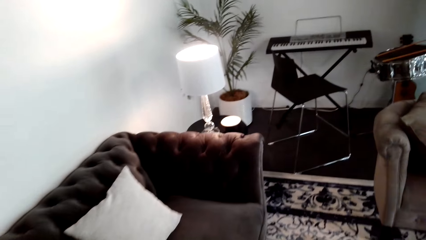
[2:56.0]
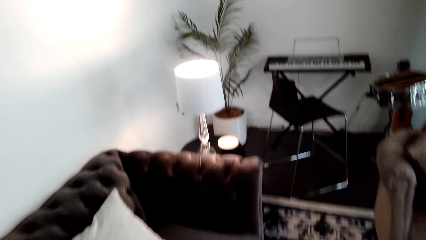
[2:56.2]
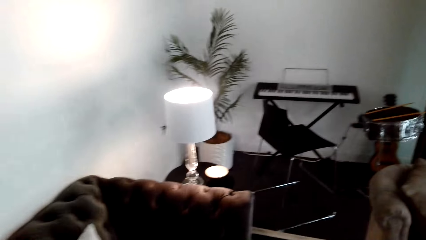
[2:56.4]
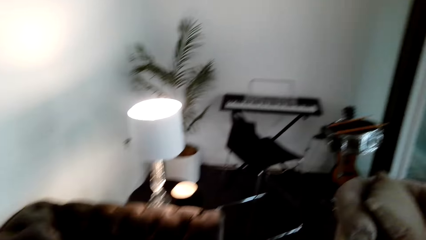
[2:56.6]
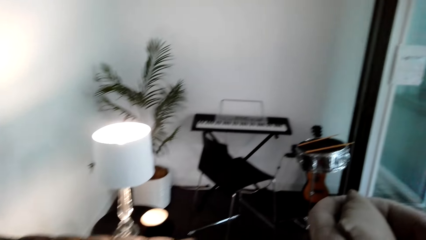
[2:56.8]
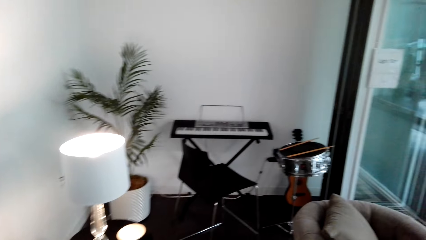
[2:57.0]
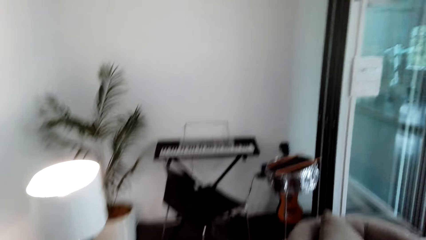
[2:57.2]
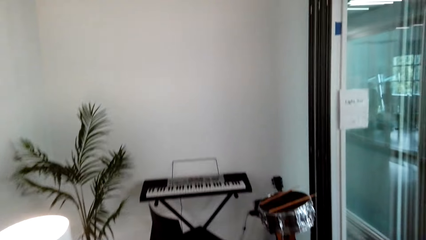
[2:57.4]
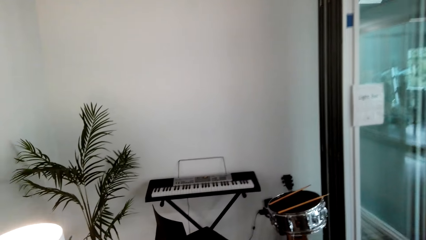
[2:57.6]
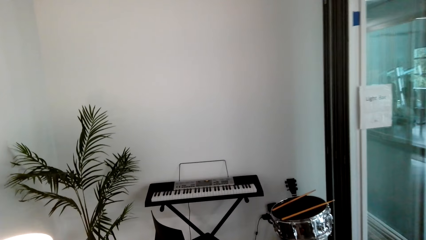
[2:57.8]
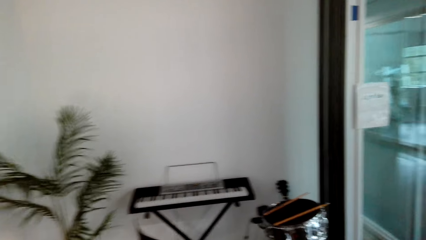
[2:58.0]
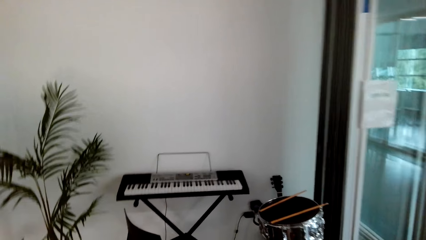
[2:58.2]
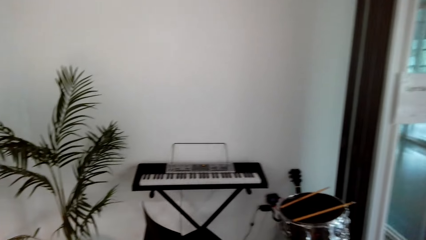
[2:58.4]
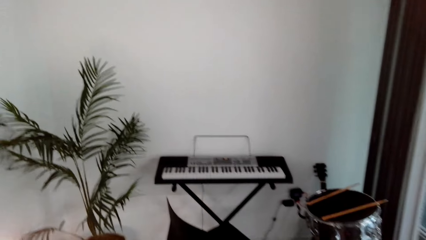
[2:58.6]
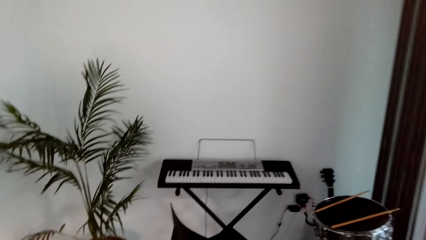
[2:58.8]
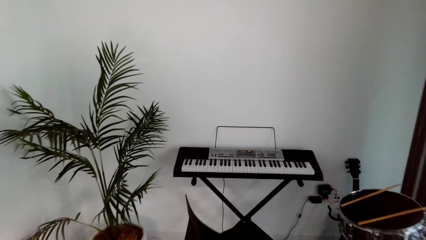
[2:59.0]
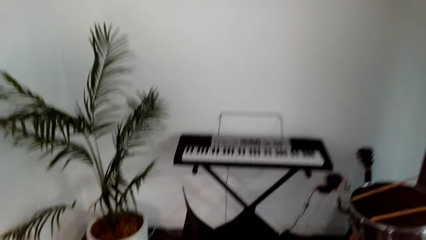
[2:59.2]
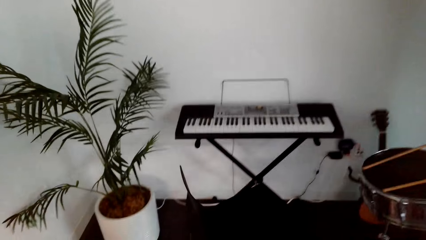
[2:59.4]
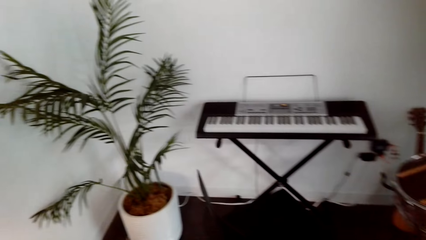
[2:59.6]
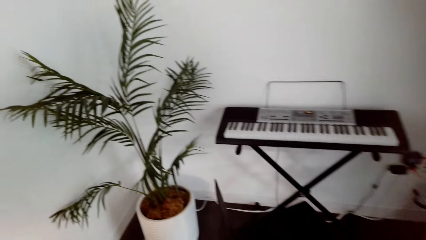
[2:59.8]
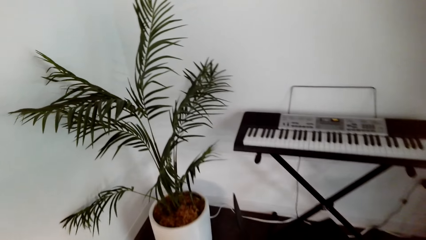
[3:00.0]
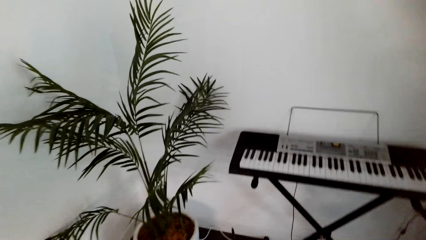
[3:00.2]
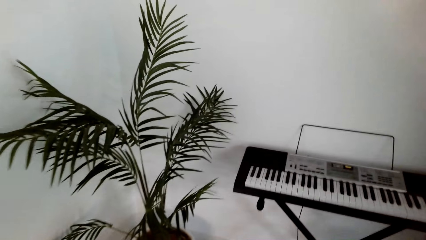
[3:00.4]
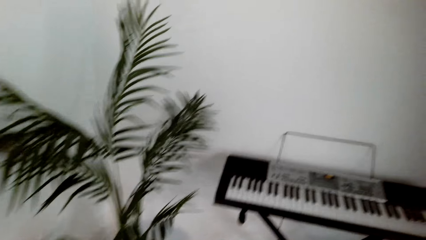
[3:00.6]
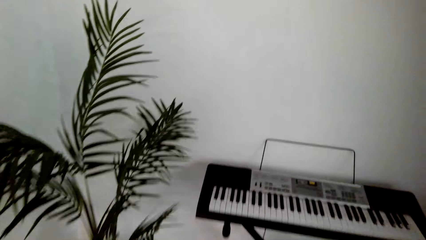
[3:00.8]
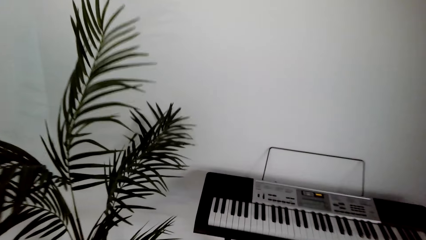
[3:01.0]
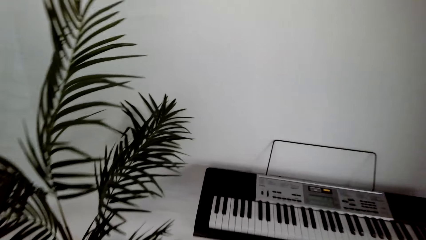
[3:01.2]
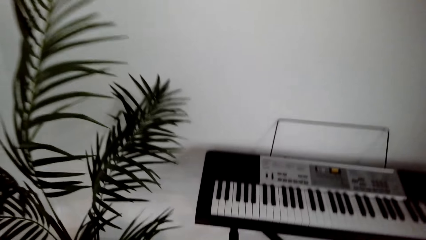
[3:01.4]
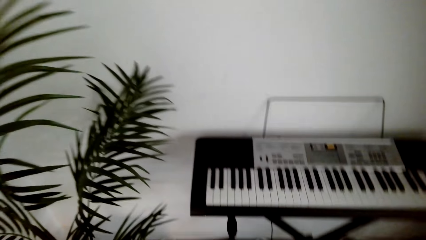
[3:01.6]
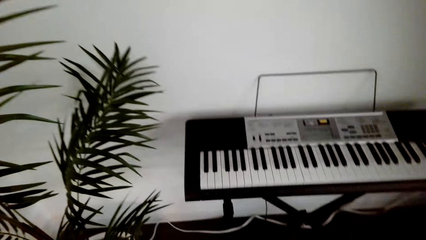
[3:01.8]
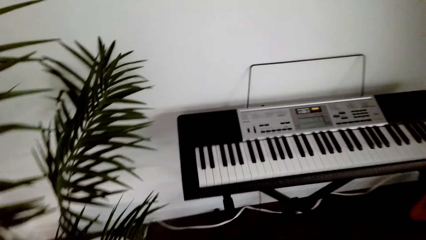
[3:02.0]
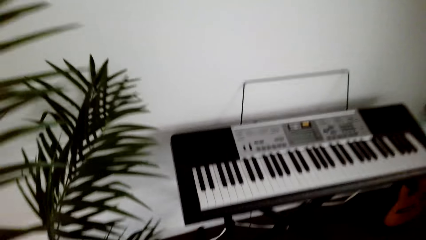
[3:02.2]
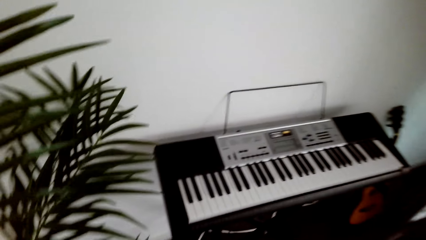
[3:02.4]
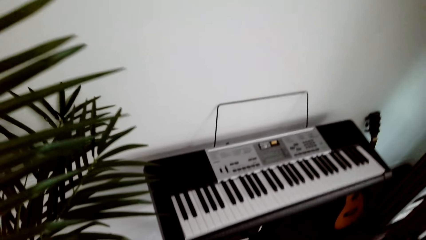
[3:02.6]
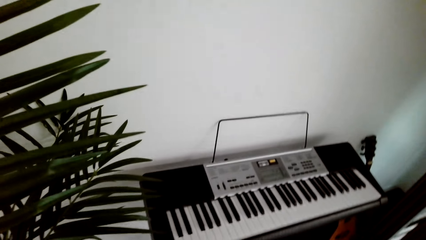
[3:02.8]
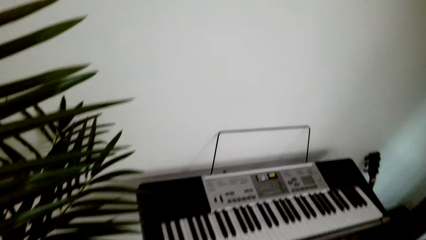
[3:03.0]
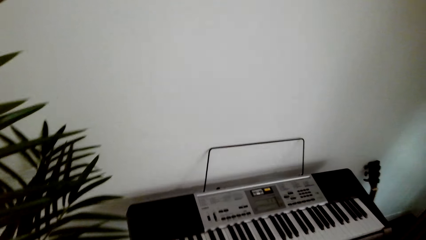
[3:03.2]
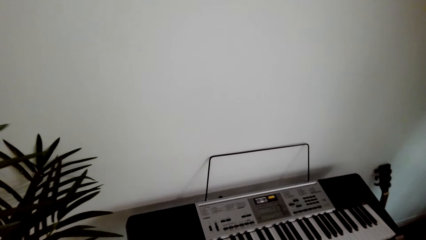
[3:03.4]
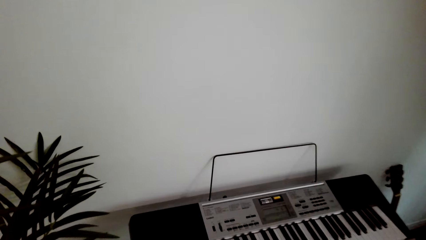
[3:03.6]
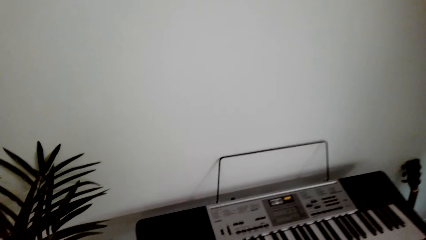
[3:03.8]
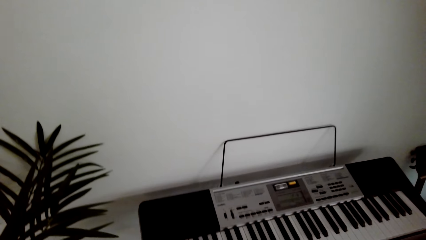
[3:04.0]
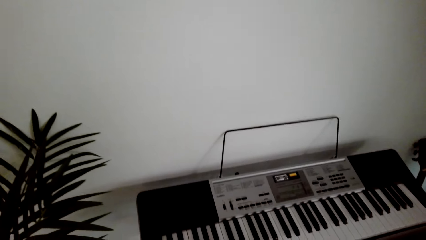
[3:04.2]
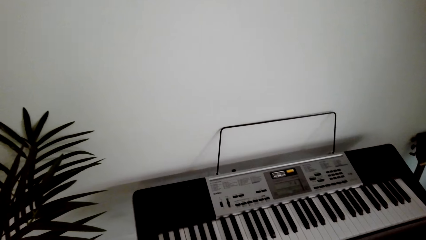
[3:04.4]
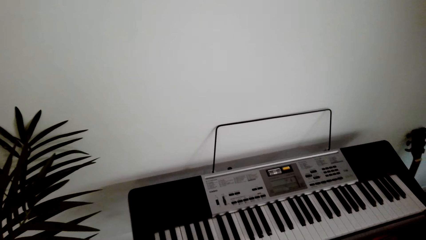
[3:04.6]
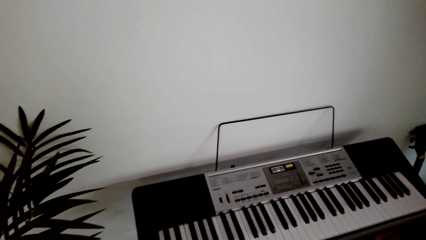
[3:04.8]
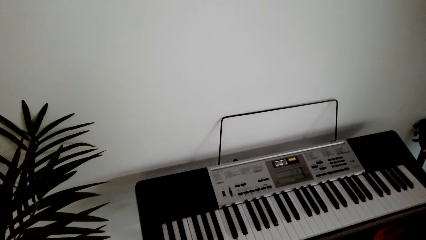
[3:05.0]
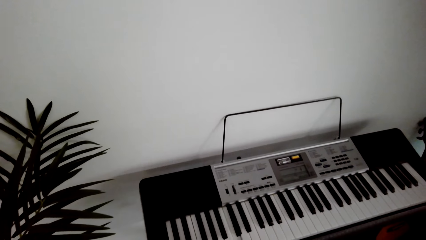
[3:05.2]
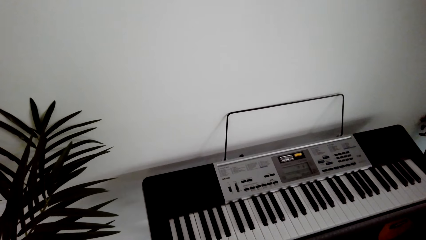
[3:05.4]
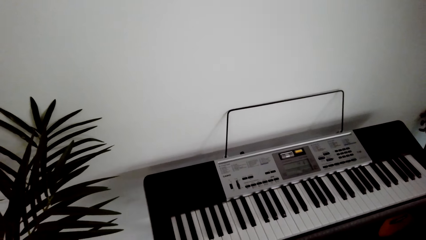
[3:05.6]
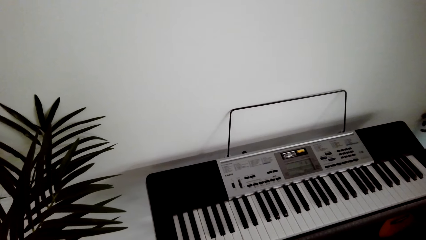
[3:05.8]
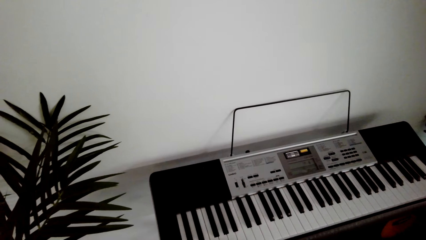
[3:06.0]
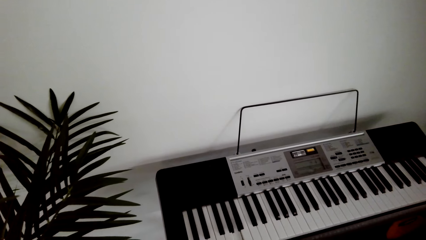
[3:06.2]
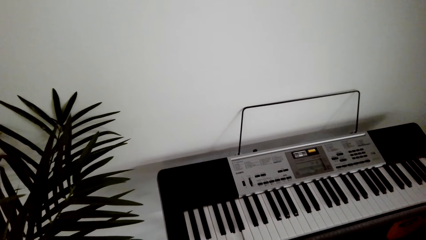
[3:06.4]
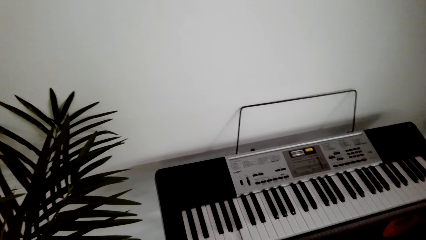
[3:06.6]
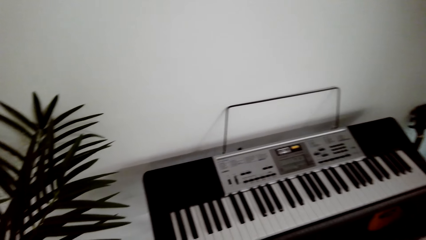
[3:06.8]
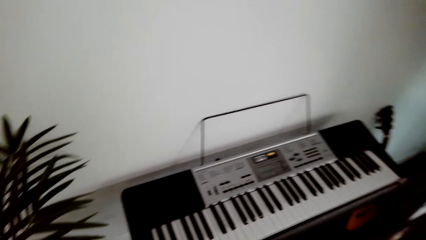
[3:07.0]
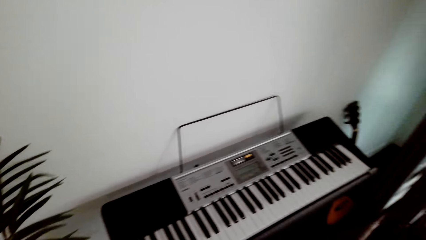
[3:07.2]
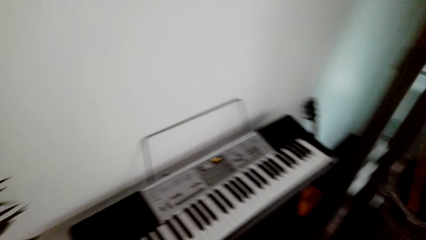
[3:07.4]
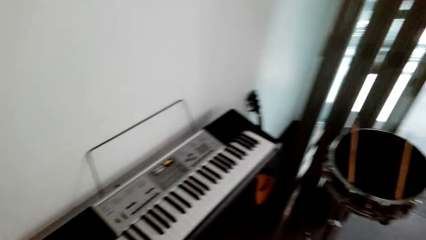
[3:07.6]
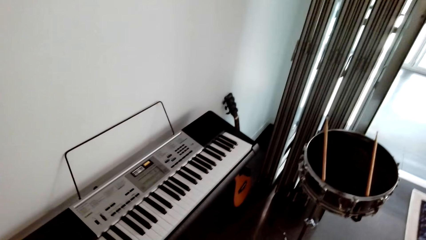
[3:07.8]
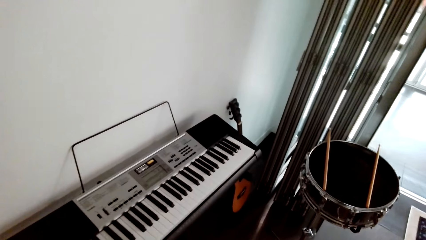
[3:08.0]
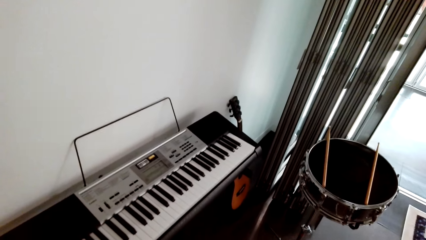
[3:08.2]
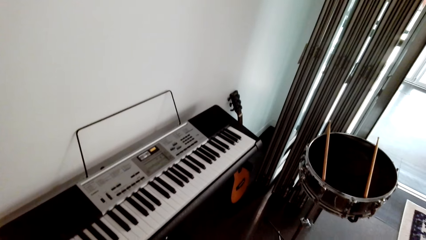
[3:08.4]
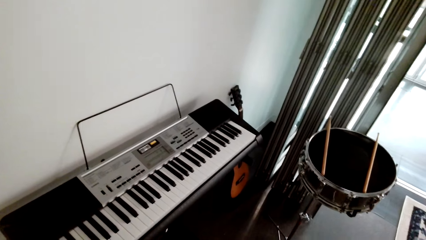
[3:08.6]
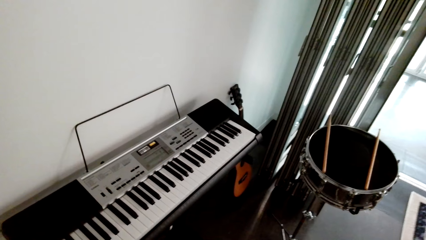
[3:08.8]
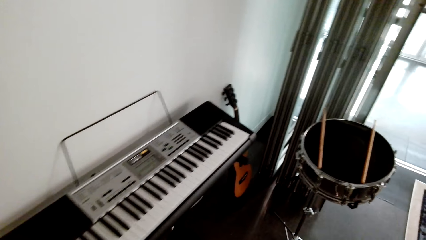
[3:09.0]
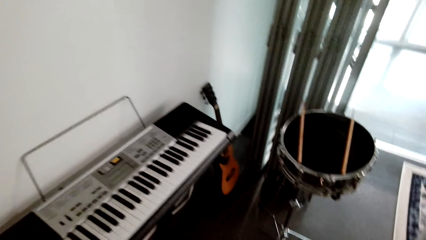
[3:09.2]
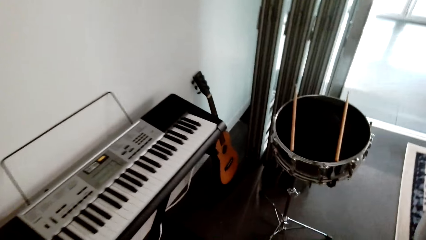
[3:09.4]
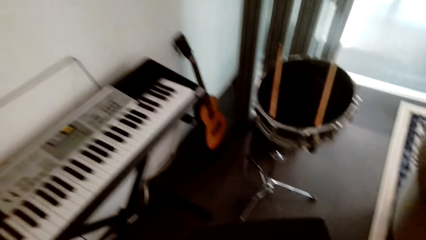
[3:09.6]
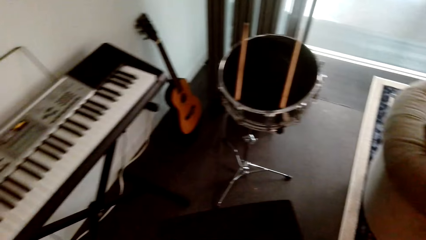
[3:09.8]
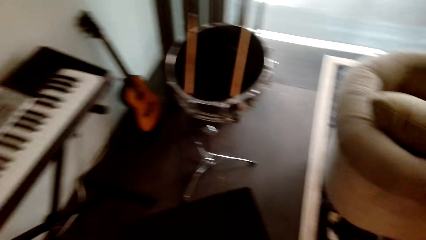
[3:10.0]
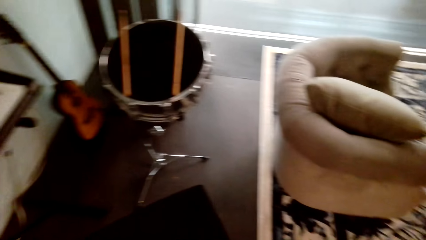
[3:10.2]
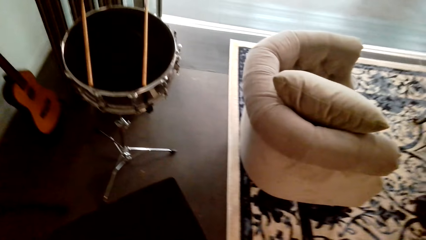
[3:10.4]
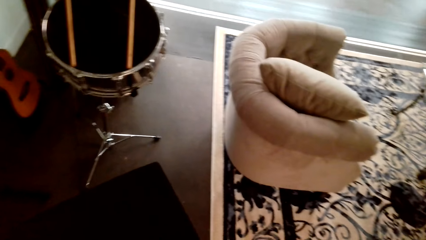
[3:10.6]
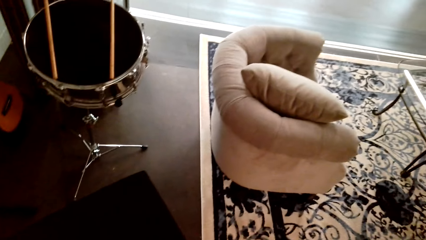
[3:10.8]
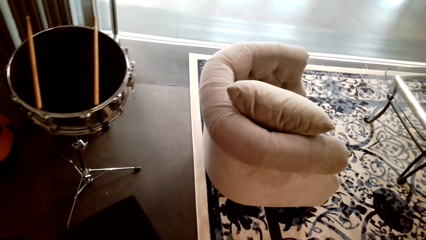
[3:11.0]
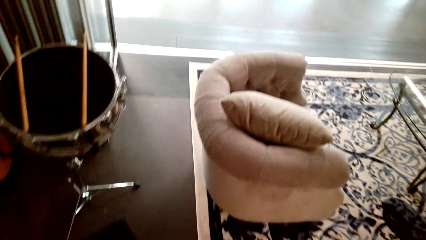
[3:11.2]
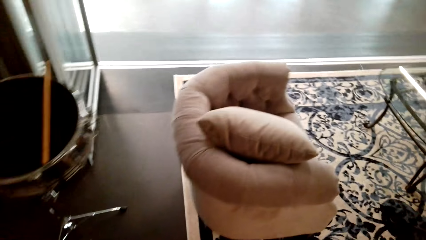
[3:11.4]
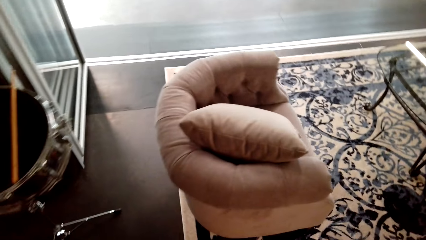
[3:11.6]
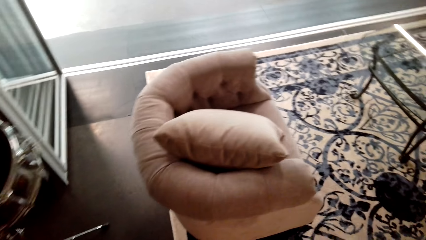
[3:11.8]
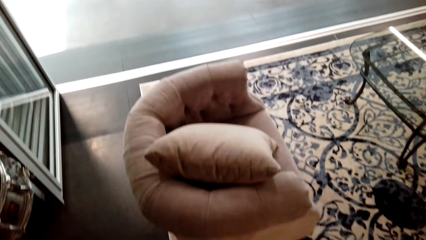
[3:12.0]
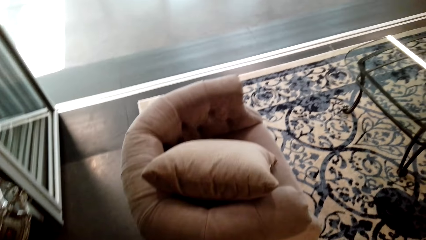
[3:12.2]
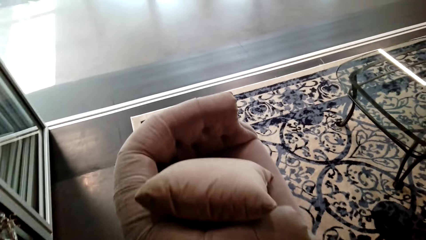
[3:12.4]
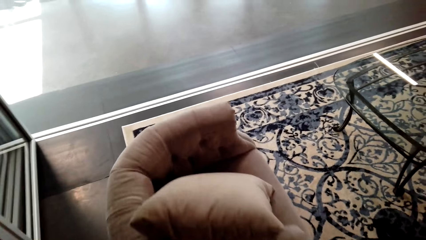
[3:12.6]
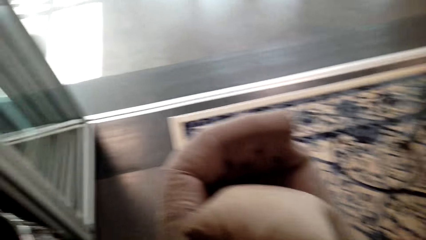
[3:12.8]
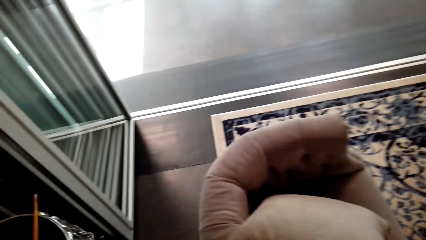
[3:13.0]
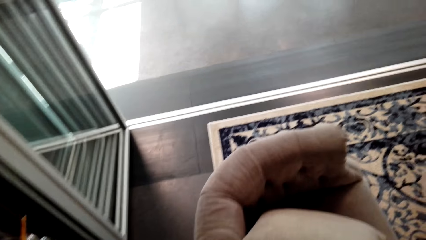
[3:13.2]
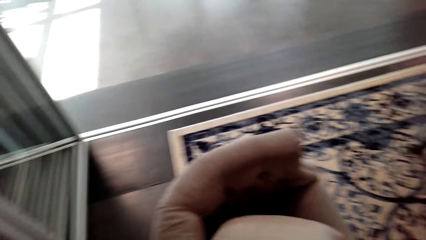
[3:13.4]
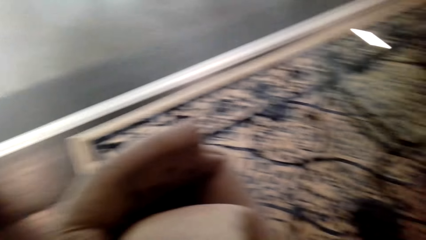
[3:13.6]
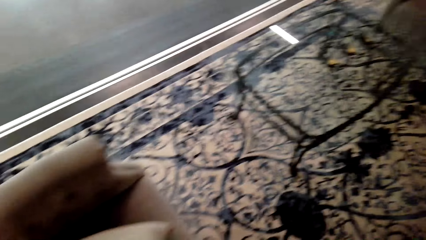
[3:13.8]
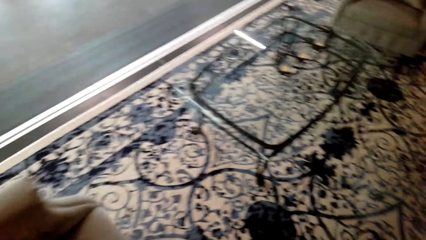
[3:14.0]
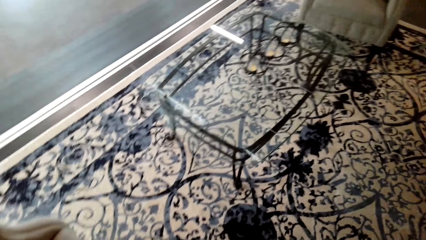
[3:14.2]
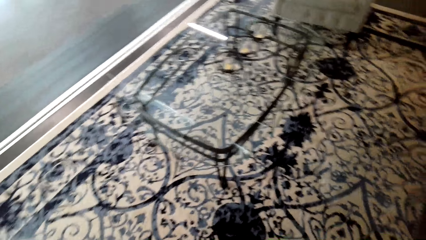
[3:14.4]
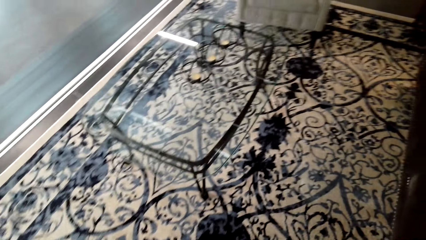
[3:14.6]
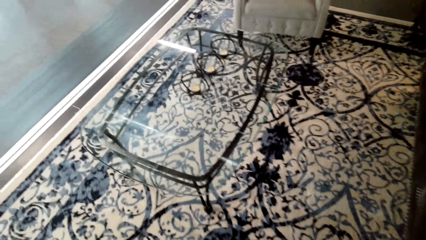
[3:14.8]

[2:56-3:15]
The camera wearer plays the keyboard. They look around. They walk around the room.
